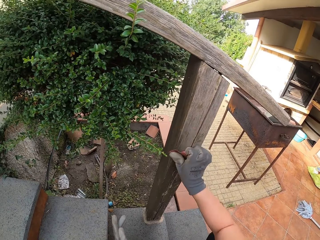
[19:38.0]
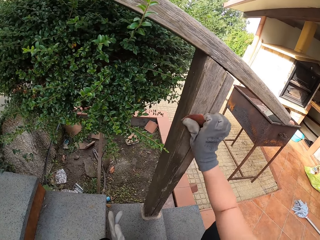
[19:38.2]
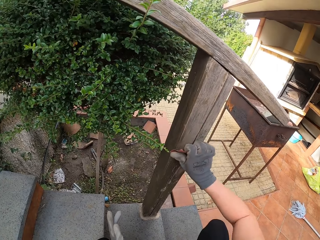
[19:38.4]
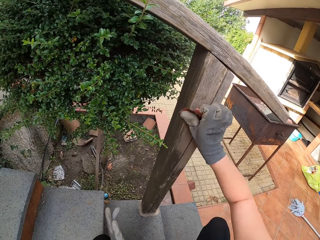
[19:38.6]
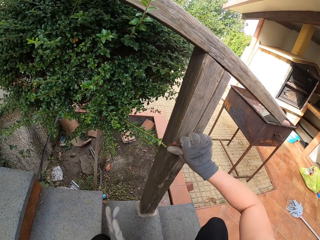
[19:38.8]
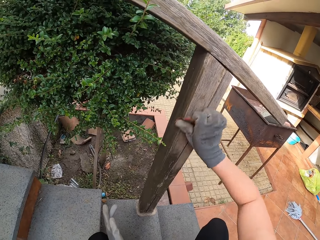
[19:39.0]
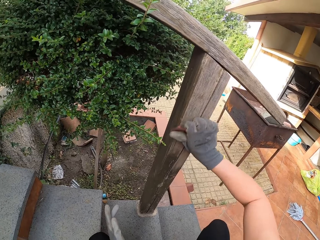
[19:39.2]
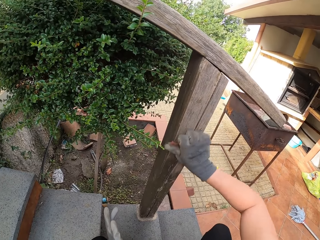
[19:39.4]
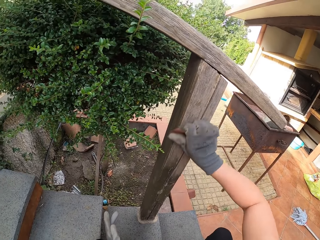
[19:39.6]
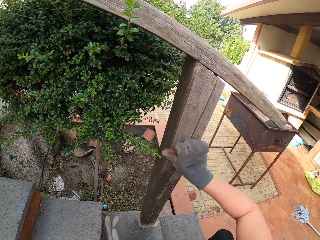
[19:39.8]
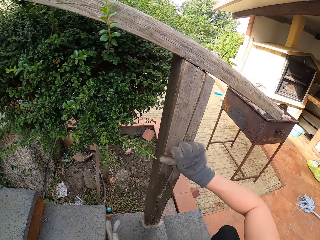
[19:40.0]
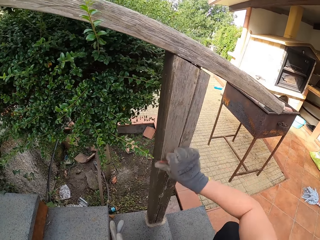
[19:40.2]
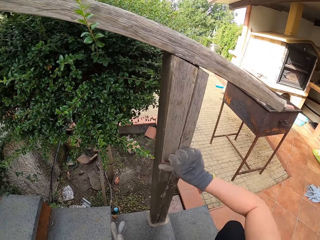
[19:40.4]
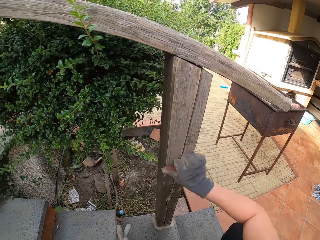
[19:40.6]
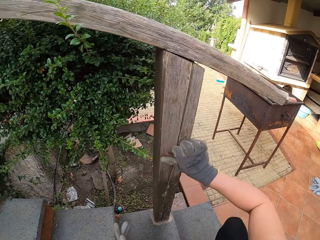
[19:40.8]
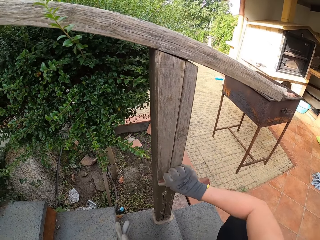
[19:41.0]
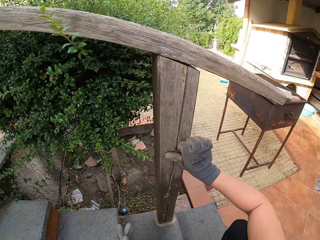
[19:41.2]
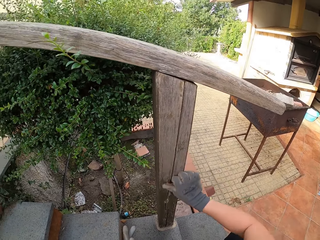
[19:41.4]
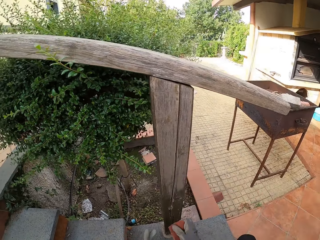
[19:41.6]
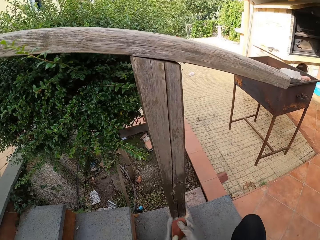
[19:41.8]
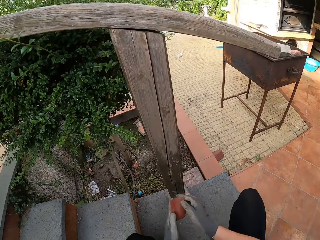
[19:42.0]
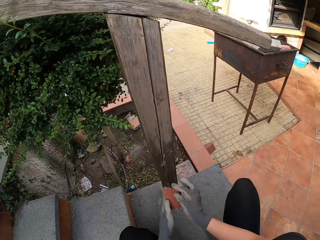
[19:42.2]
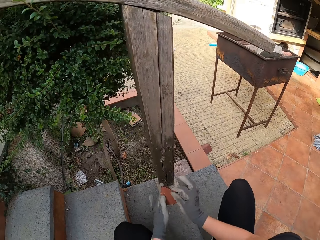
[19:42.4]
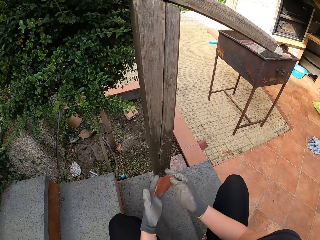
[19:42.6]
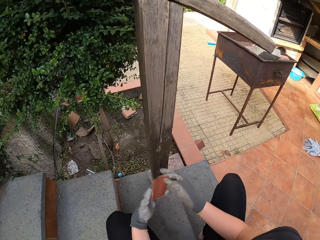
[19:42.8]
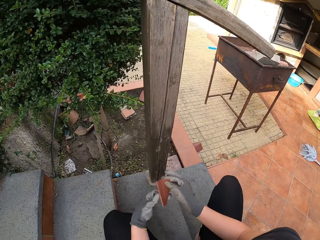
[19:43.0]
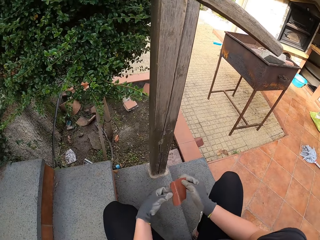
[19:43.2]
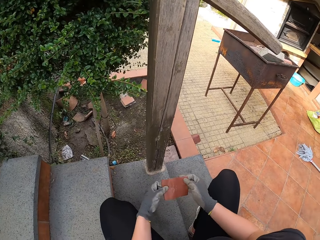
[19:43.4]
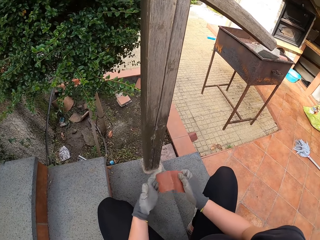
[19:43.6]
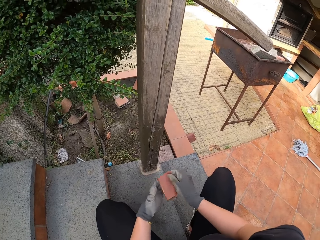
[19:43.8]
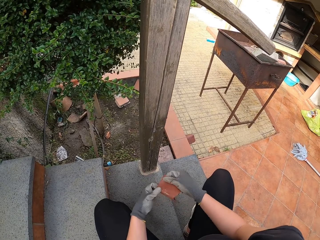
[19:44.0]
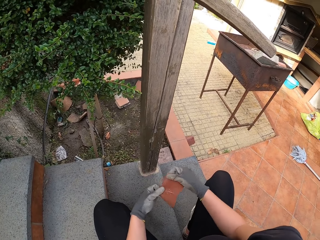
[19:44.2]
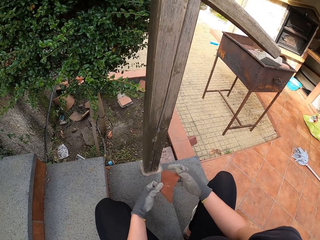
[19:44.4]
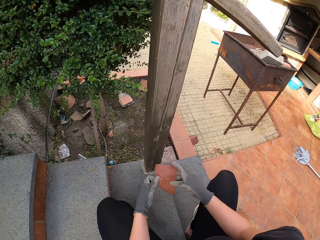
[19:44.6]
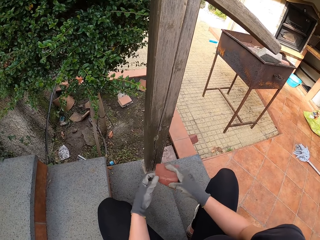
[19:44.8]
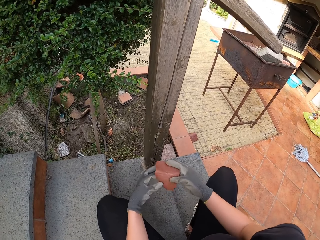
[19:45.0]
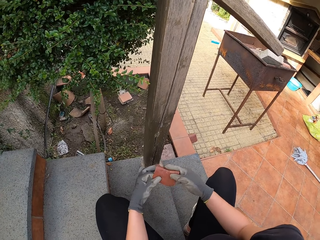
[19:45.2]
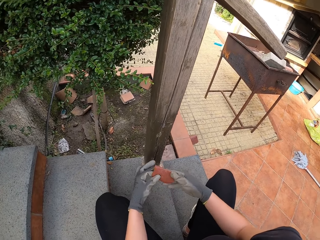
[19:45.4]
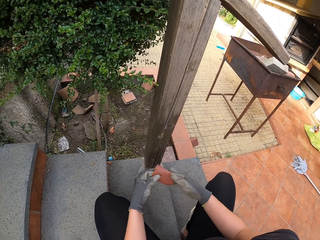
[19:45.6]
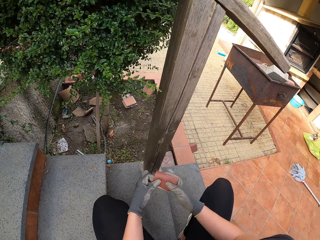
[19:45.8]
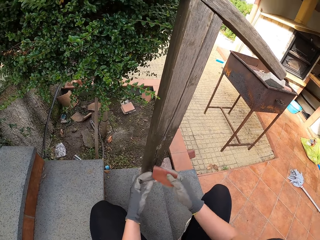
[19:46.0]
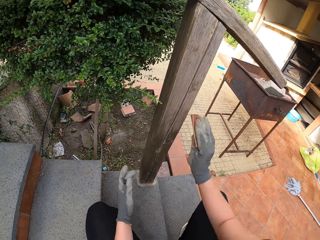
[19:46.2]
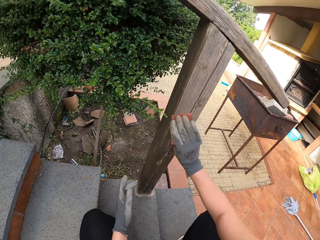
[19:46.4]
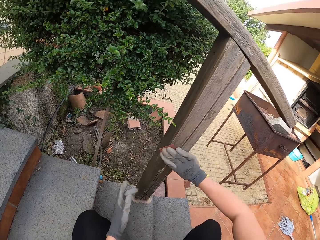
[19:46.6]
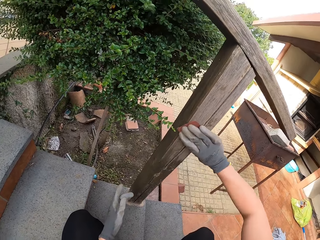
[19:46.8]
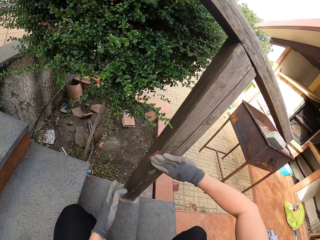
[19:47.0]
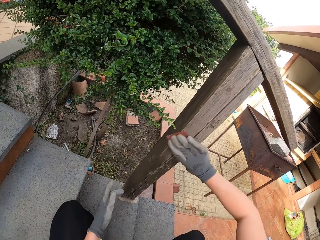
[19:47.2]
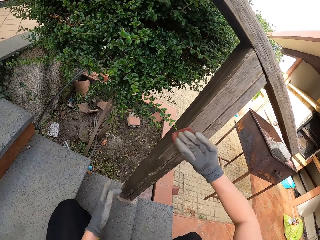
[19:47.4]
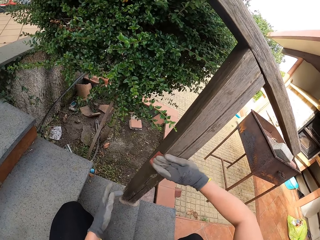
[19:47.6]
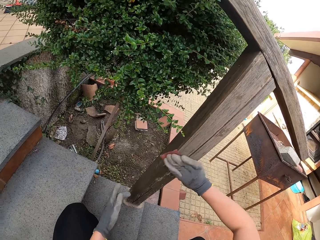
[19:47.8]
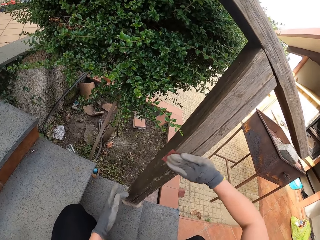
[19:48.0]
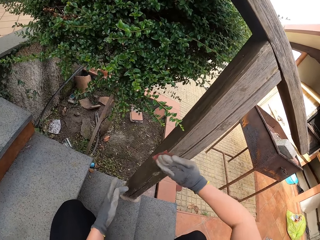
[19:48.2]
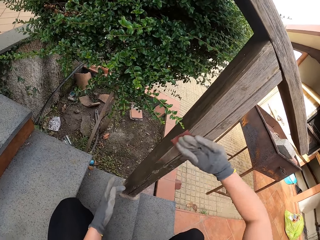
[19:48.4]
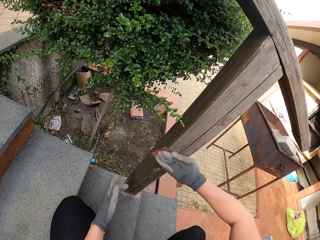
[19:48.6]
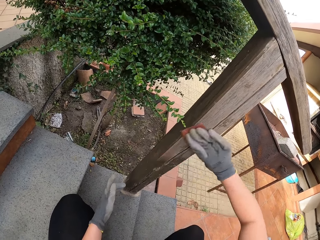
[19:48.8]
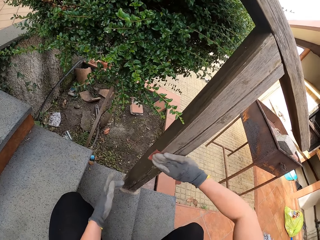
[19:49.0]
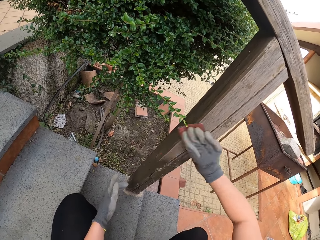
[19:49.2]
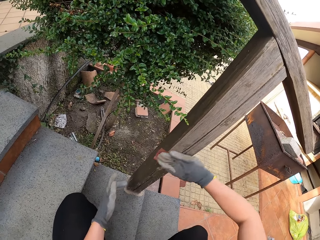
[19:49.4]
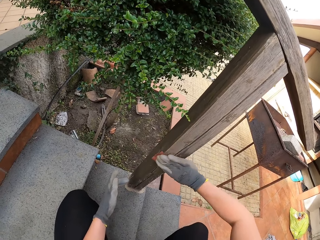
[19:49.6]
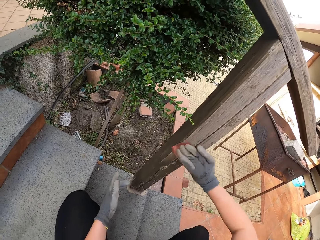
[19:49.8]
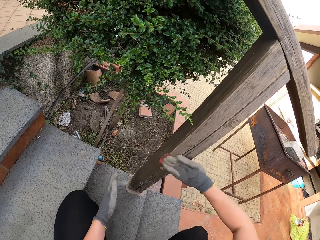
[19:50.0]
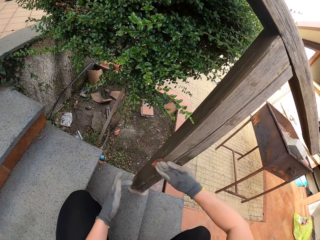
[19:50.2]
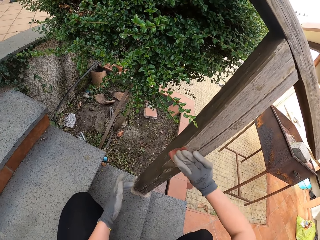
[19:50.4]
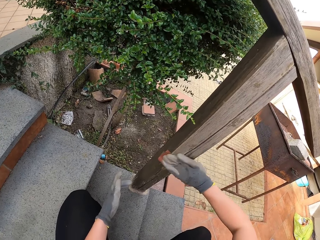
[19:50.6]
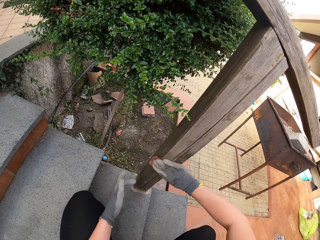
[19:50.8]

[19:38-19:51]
The camera wearer holds the sandpaper with both hands. They hold the sandpaper and smoothen the wooden rail.

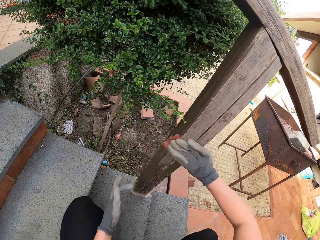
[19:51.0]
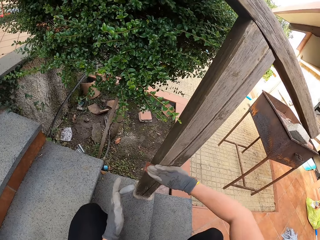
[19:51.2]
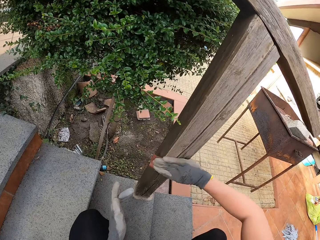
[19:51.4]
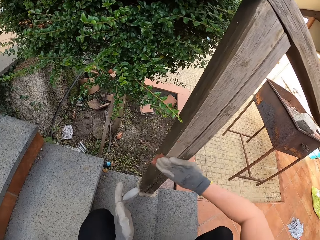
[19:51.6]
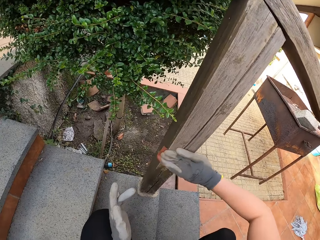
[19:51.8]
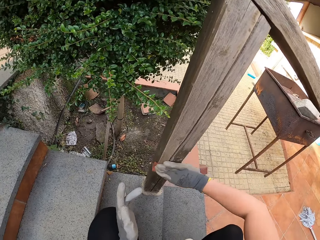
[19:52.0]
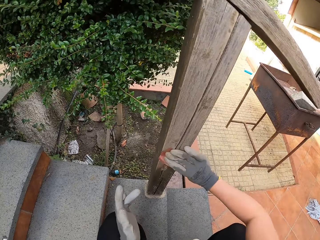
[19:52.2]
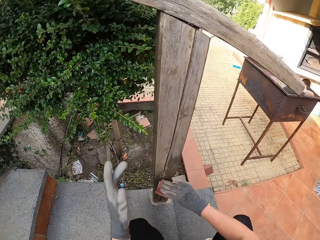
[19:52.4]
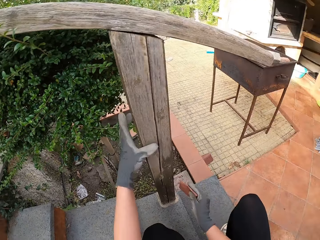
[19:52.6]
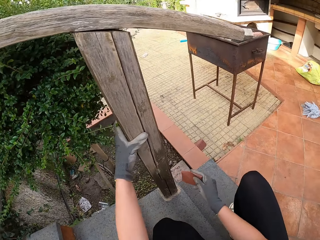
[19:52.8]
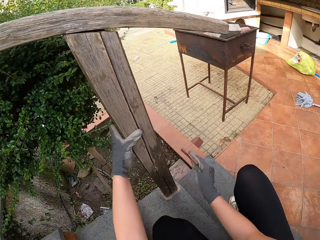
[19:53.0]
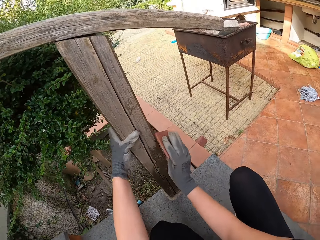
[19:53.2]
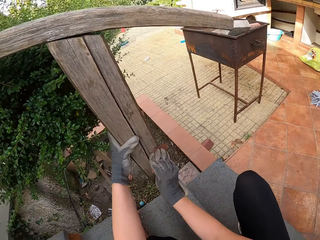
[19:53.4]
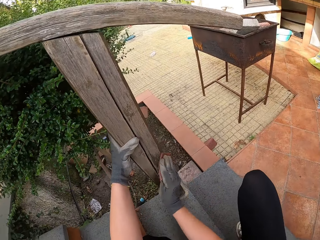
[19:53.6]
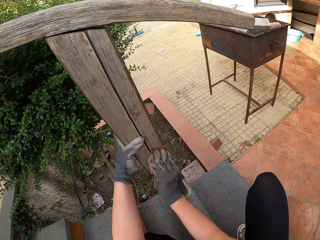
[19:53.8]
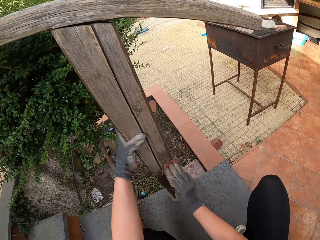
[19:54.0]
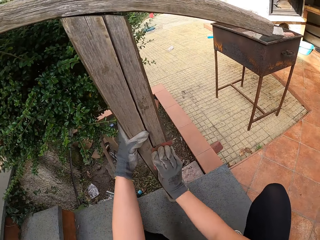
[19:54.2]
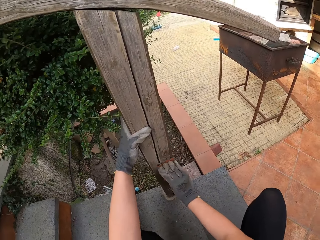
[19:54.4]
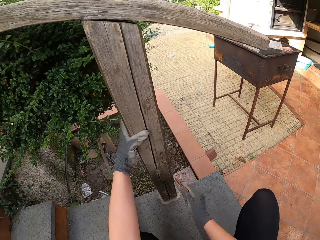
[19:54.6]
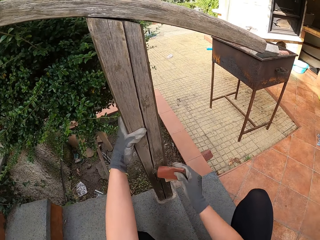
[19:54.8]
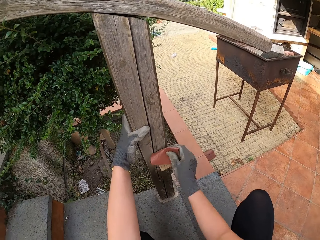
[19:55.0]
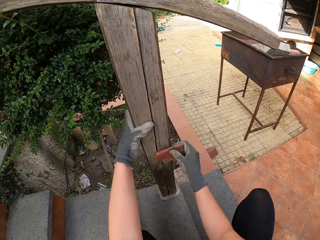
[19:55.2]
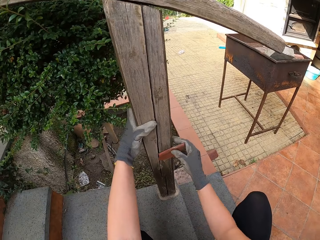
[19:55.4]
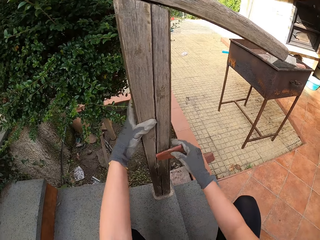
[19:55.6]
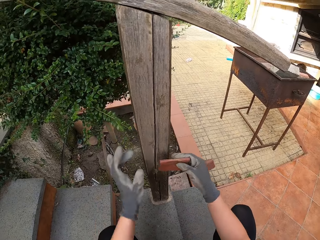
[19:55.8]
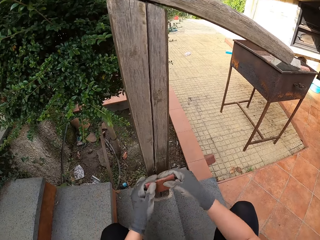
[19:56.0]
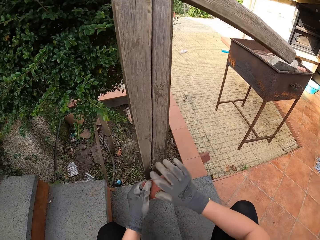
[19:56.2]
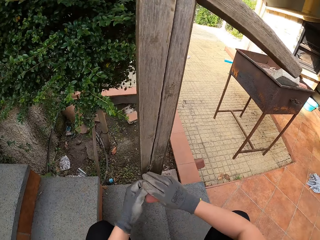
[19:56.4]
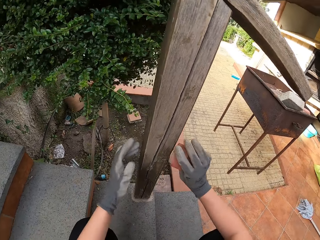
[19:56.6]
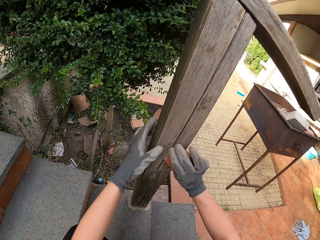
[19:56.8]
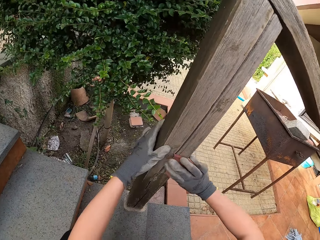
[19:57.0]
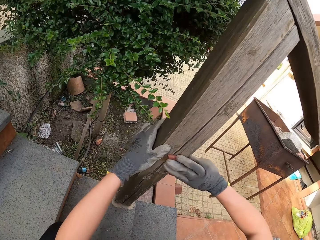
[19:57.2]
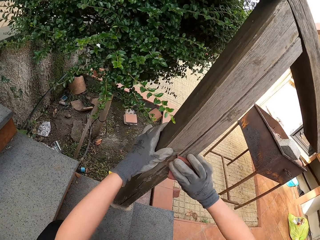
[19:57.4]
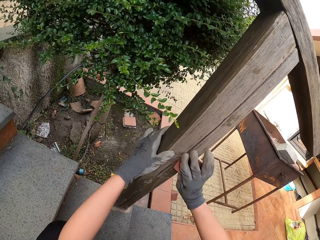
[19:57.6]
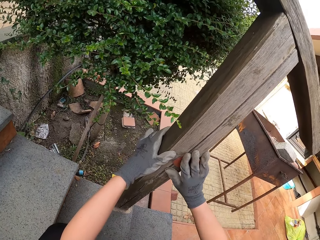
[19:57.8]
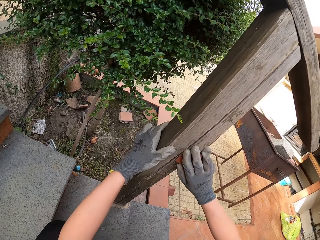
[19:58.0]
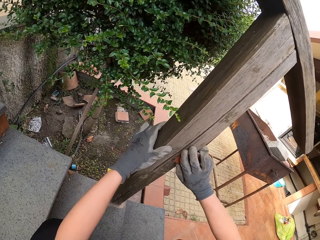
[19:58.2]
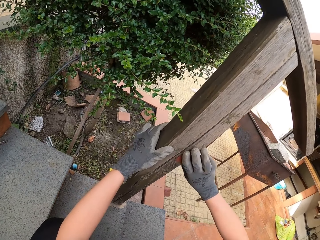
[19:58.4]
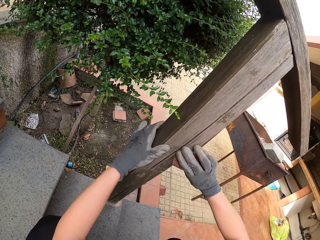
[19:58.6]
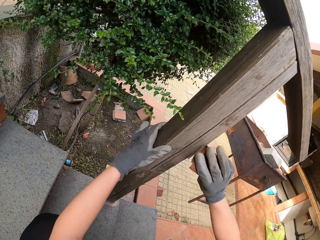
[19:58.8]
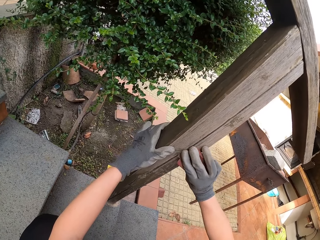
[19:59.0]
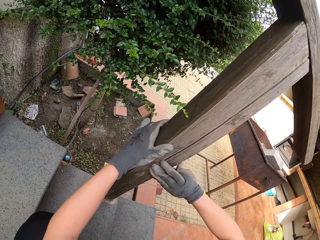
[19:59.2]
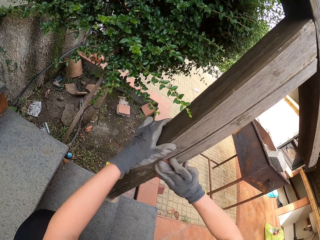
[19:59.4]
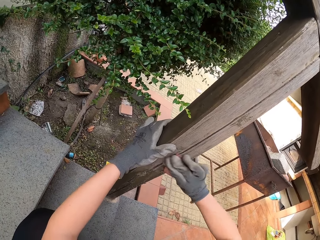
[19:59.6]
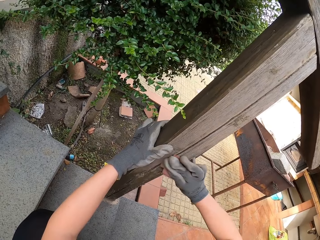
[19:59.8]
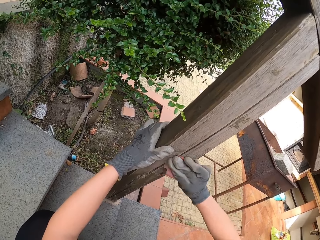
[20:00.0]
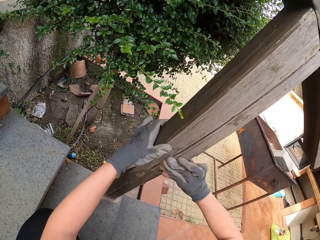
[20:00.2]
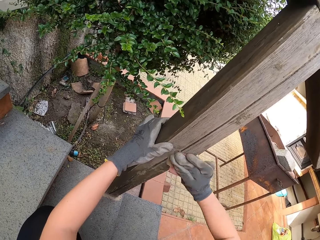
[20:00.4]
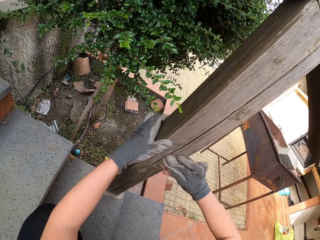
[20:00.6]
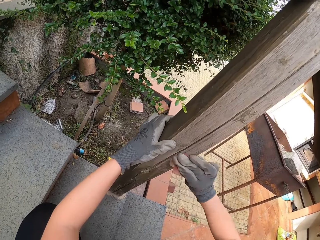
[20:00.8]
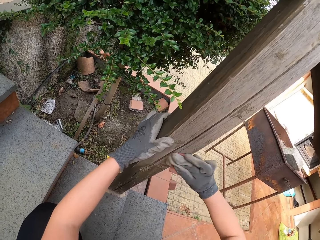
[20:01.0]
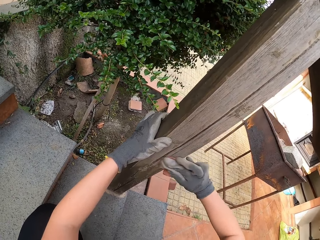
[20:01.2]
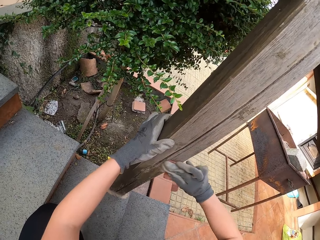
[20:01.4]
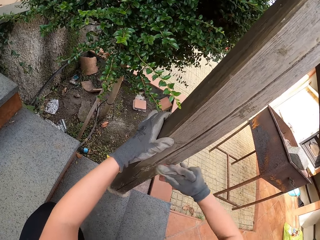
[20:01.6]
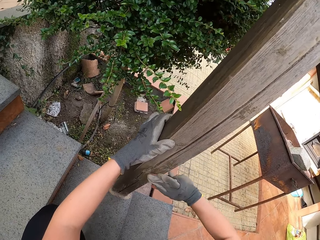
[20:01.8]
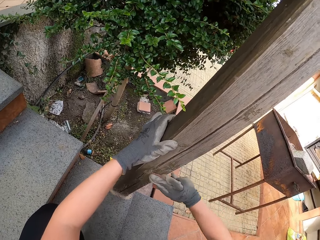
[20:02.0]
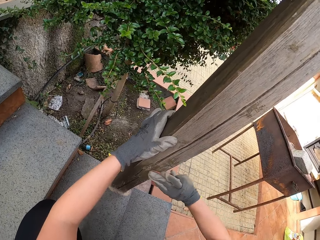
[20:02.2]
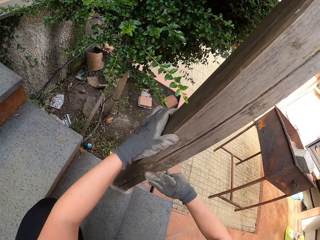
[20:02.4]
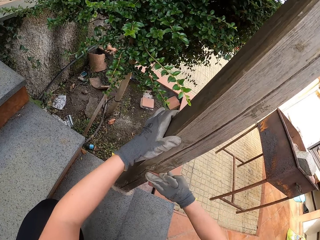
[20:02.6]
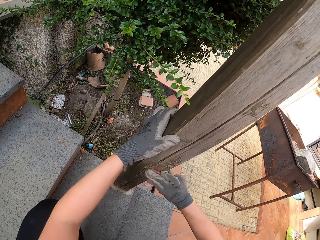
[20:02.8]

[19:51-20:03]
The camera wearer holds the wooden rail. They smoothen the wooden rail. They hold the sandpaper with both hands. They hold the sandpaper. They smoothen the wooden rail.
